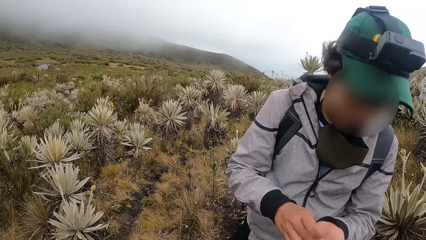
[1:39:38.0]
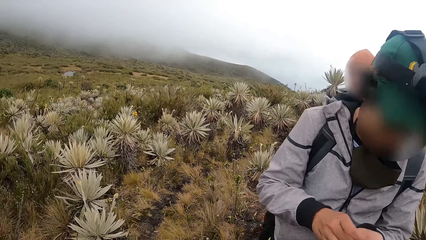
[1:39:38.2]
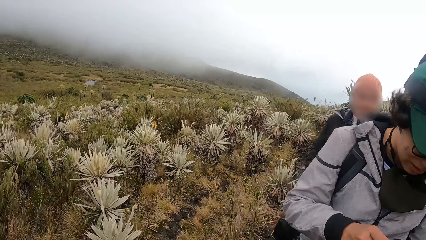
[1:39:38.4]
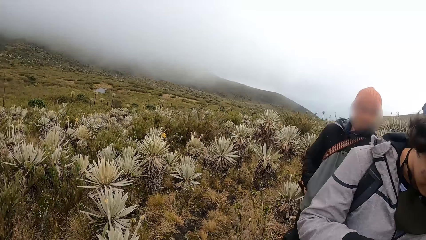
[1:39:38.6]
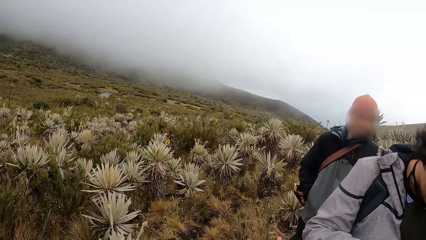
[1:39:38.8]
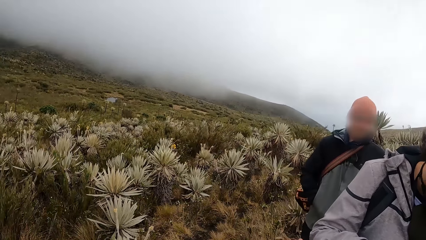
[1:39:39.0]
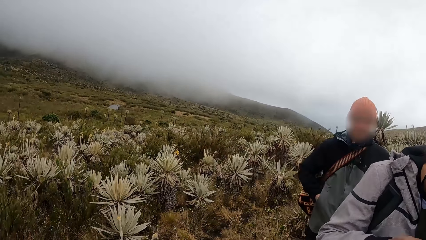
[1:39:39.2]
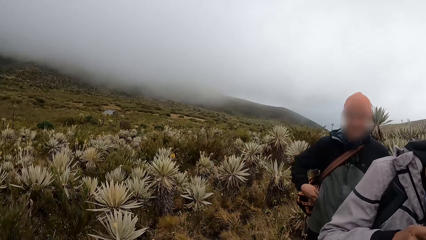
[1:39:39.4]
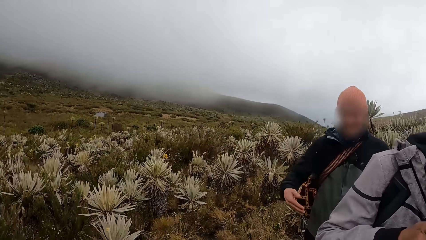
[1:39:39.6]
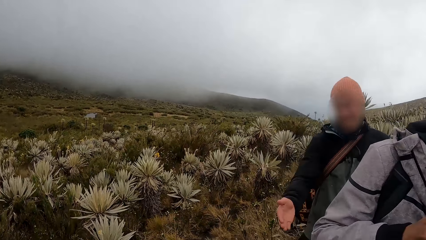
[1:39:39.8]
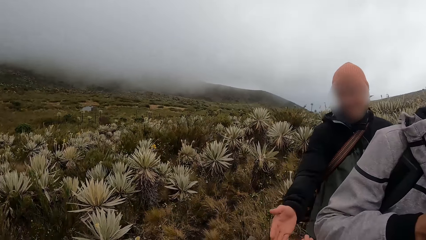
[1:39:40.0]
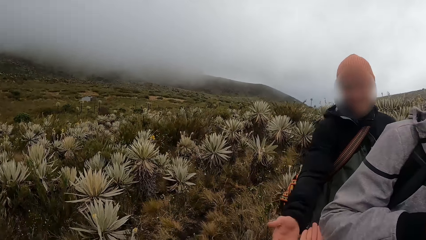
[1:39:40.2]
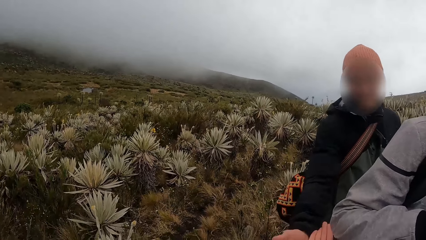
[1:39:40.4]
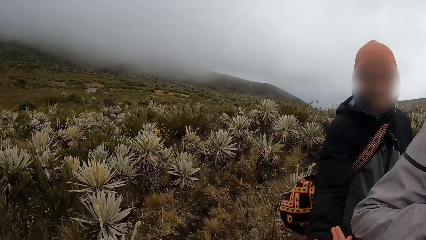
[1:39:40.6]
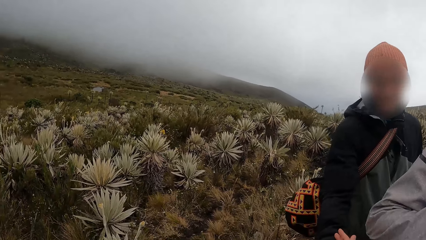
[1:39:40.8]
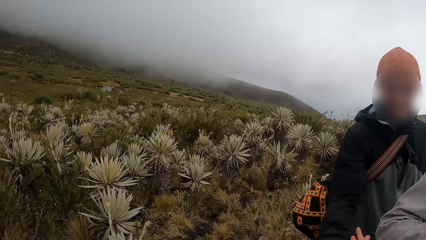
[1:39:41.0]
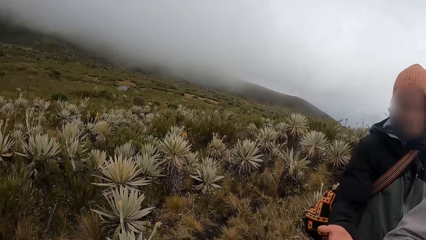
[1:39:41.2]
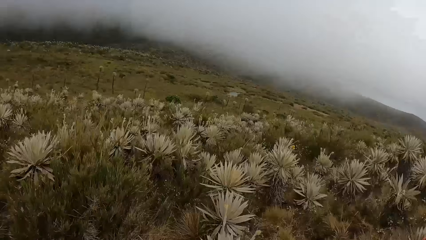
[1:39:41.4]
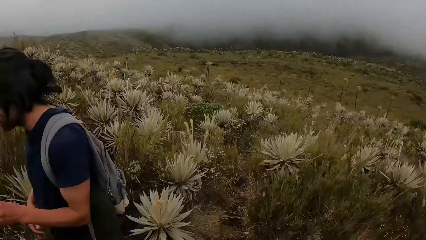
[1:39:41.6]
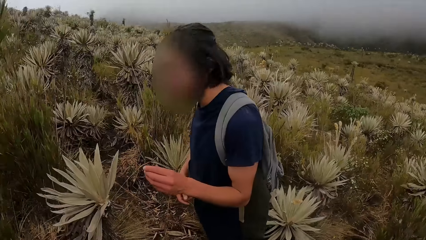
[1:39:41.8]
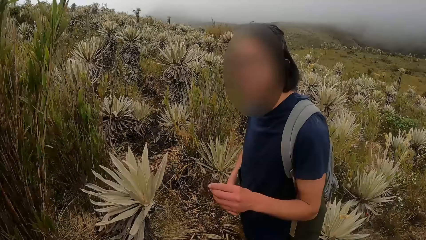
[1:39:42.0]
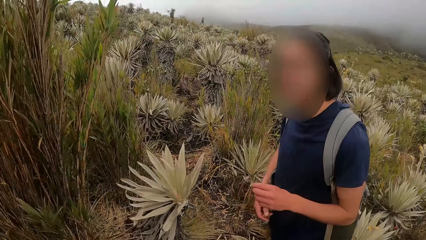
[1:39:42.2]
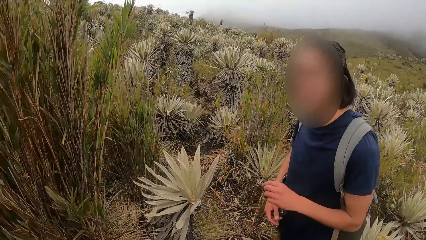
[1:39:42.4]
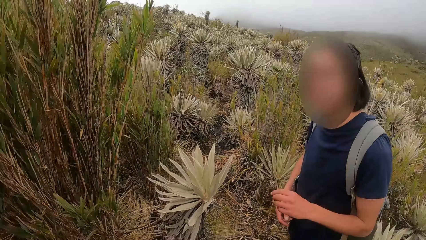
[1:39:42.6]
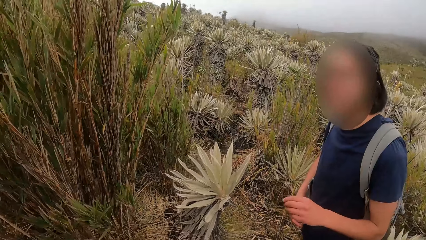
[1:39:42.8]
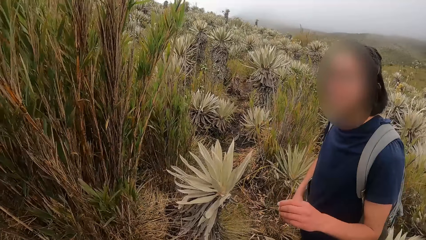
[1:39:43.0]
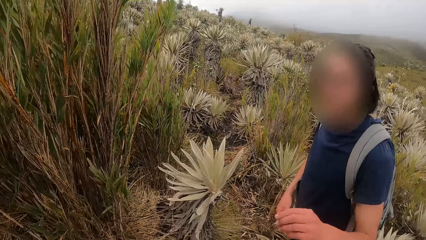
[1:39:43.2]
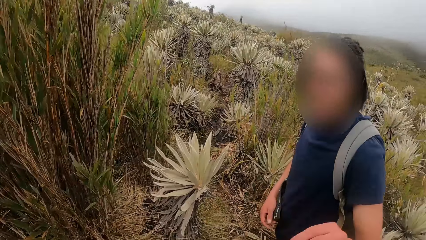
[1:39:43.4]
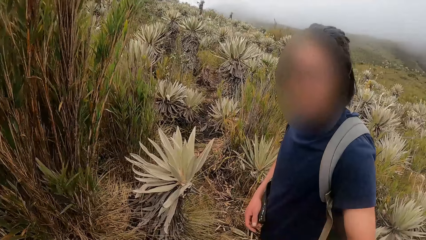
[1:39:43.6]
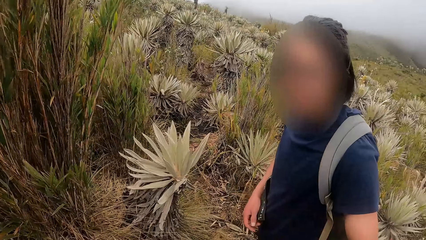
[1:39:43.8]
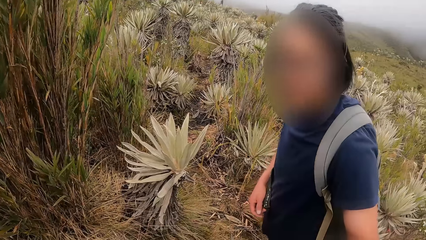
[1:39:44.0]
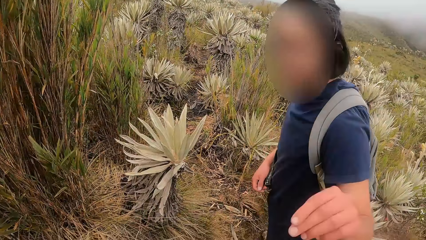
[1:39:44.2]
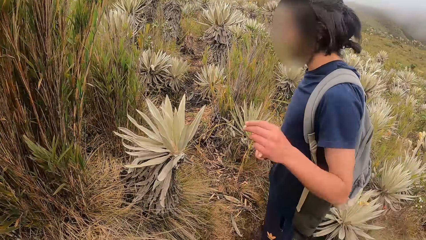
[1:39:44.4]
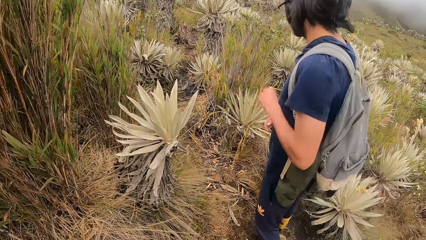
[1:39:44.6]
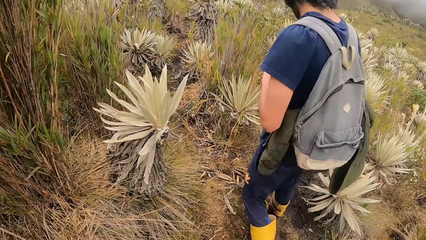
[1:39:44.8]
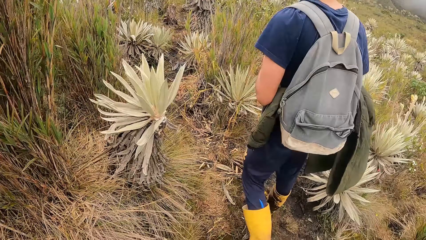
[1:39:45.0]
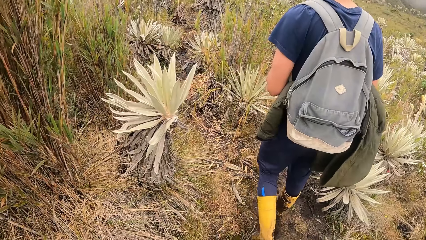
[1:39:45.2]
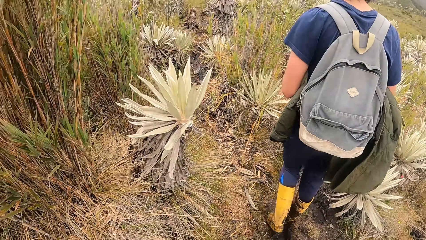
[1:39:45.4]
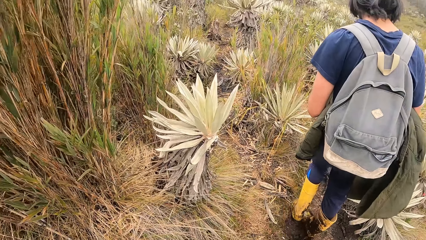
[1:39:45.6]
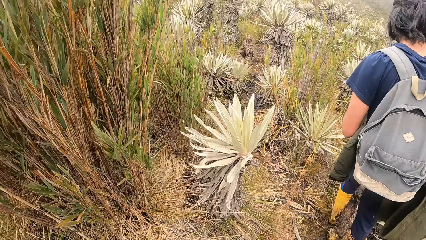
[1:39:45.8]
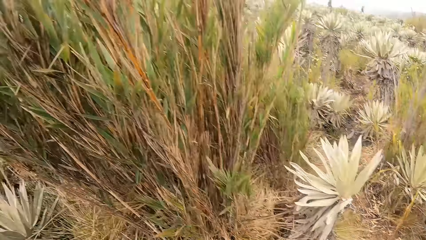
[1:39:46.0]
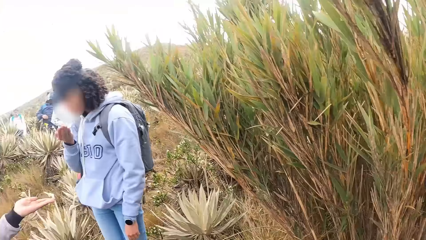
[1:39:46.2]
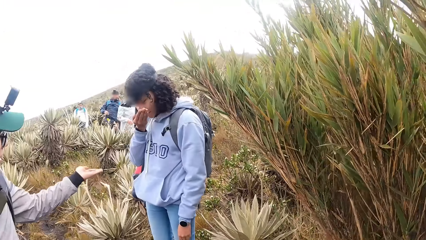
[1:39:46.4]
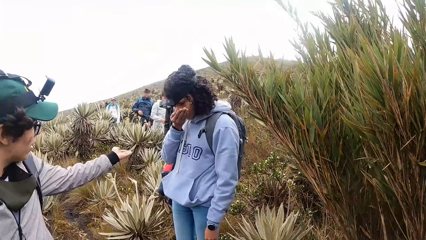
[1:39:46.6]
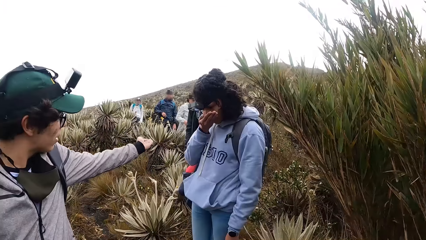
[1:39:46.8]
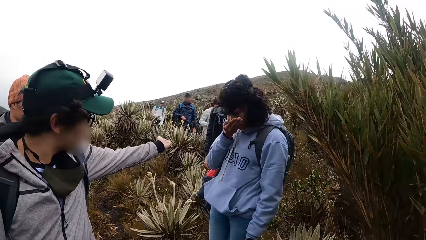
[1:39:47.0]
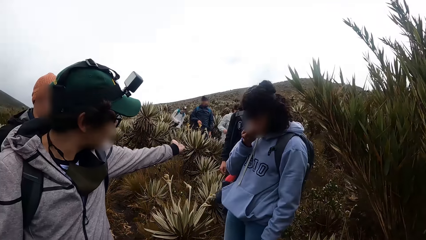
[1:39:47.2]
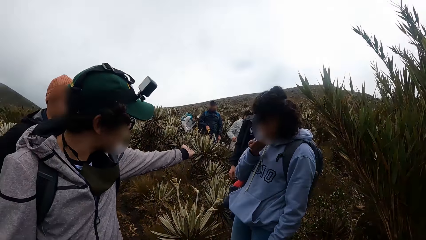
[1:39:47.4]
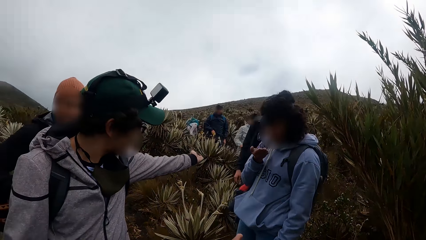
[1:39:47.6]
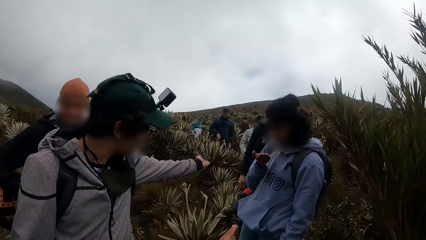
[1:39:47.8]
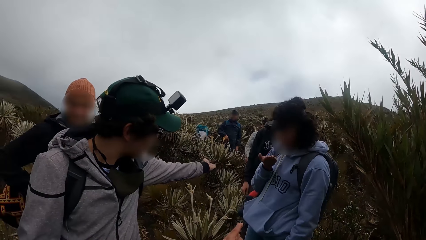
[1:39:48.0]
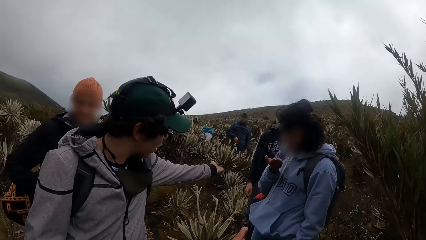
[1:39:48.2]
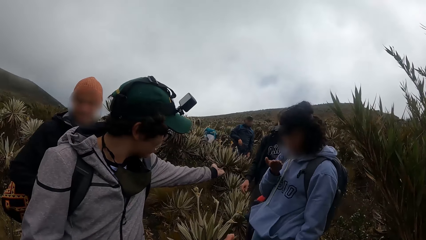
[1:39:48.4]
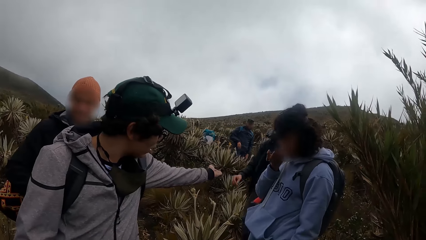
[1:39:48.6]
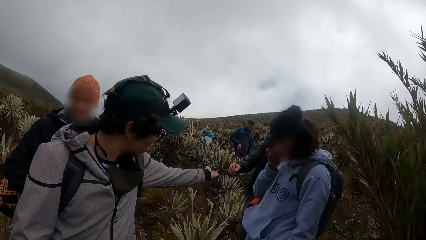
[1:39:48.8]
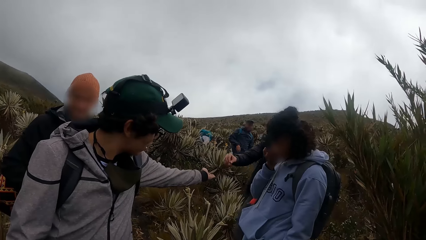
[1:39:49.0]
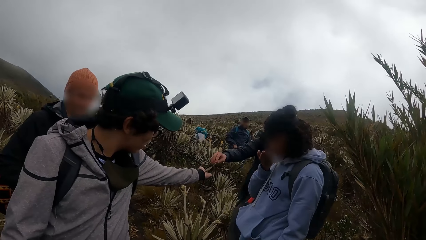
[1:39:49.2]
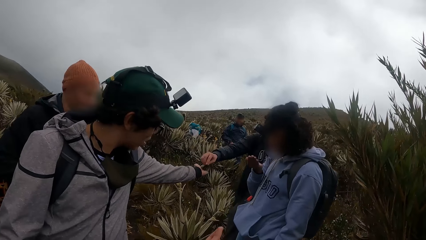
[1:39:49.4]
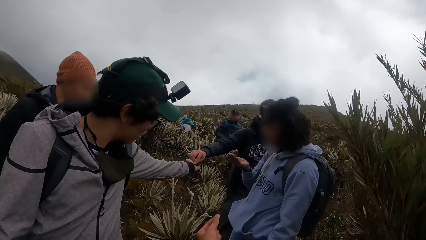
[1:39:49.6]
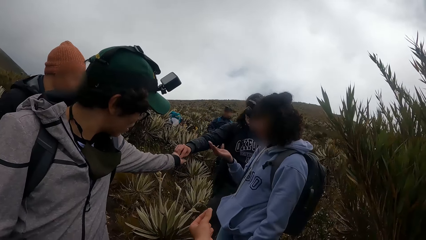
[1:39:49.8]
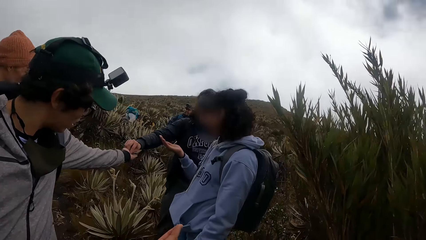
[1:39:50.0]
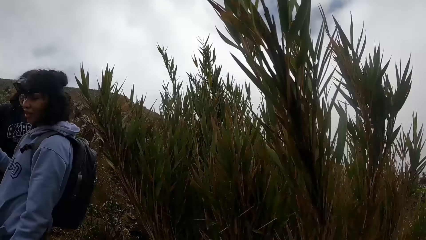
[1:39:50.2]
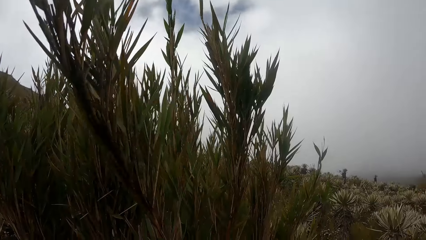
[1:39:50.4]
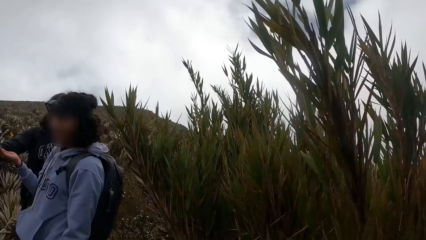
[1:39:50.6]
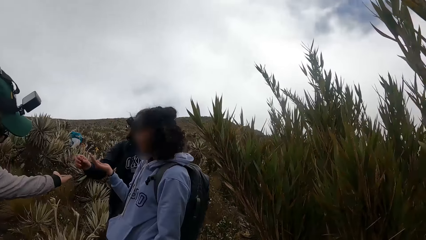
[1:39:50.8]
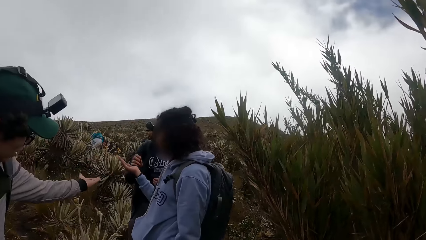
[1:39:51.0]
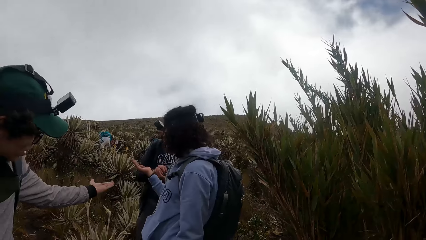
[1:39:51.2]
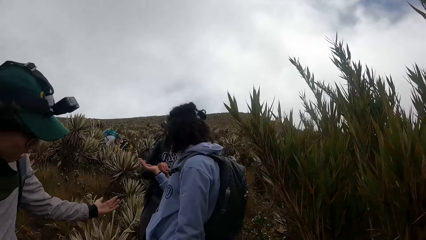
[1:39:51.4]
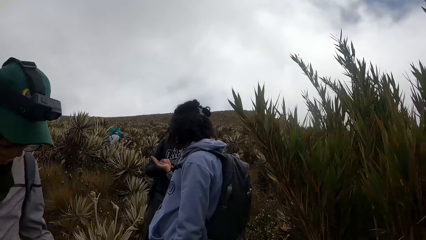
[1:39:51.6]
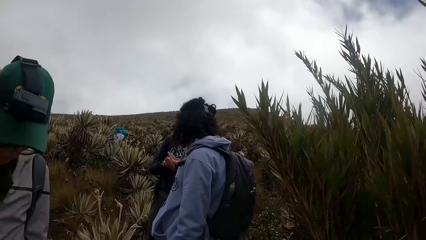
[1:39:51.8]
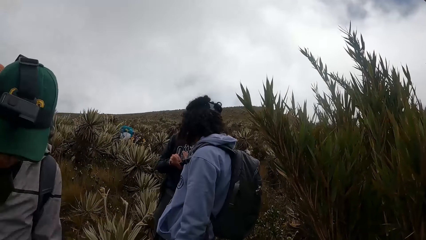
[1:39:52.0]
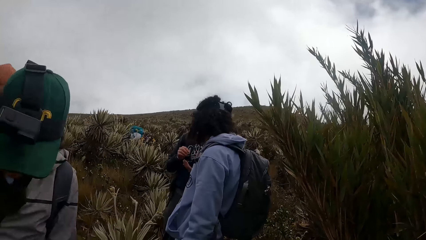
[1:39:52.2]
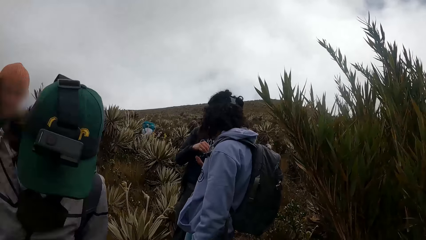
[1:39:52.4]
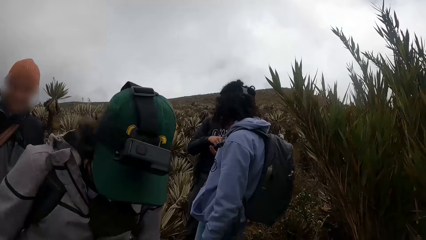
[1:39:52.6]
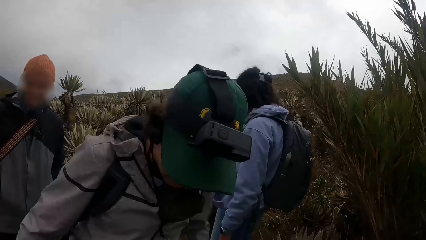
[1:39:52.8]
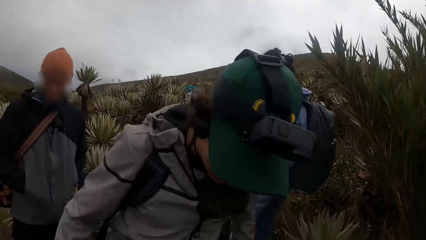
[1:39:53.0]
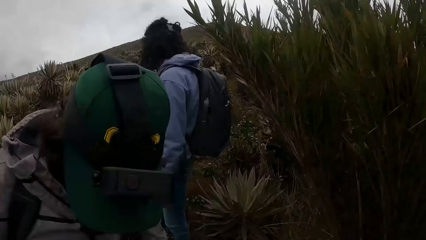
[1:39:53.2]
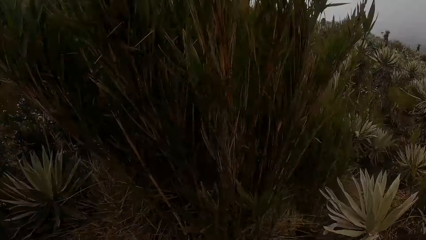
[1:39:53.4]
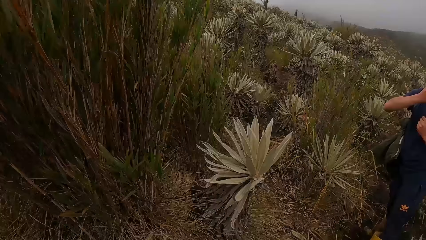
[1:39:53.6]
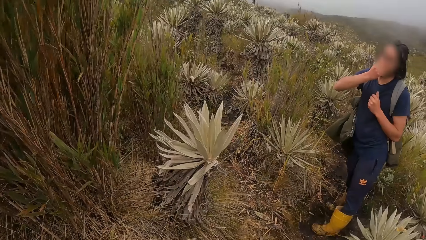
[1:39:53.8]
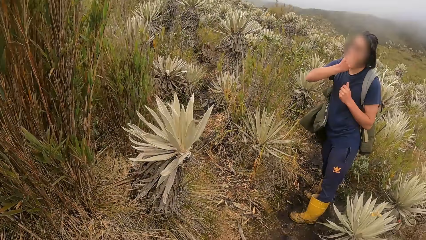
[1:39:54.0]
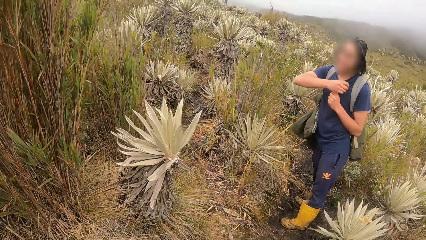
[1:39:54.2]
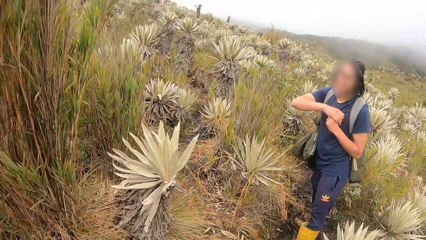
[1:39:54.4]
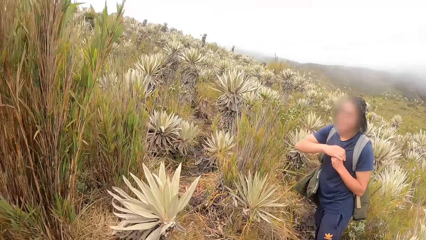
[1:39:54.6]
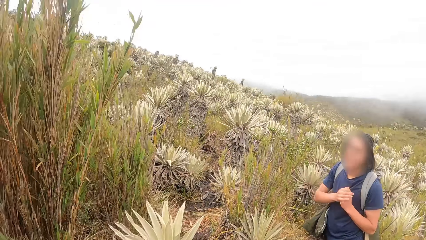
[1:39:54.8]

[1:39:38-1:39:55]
A man takes the seed from the camera wearer with his right hand. Another man takes the seed from a third man with his right hand. The second man places the seed in his left hand with his right hand.
